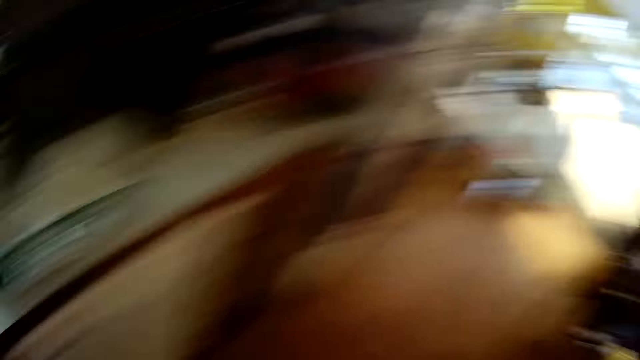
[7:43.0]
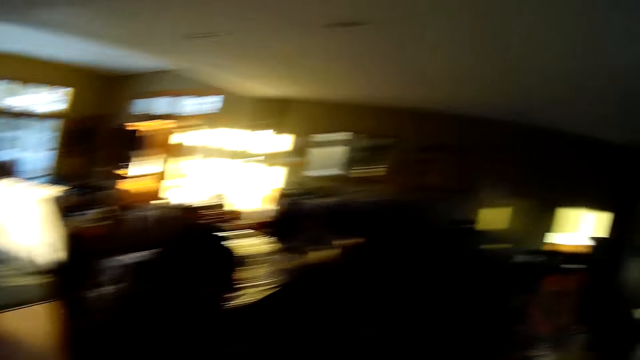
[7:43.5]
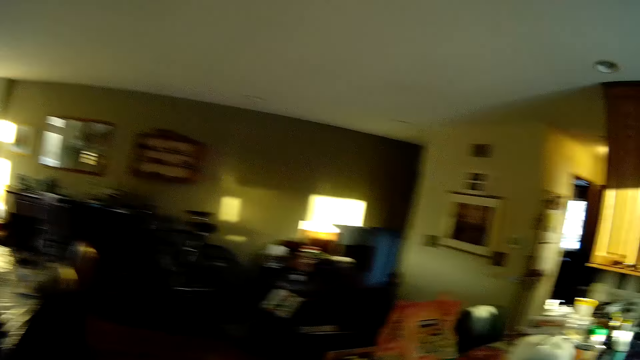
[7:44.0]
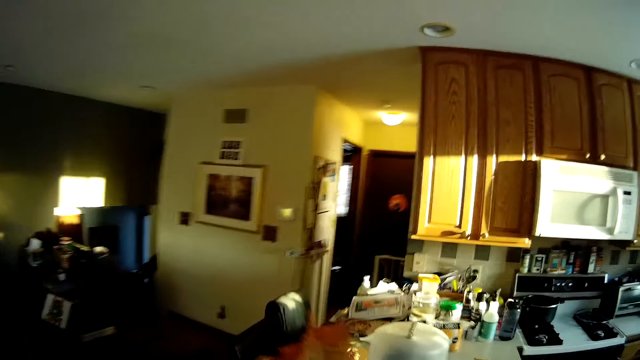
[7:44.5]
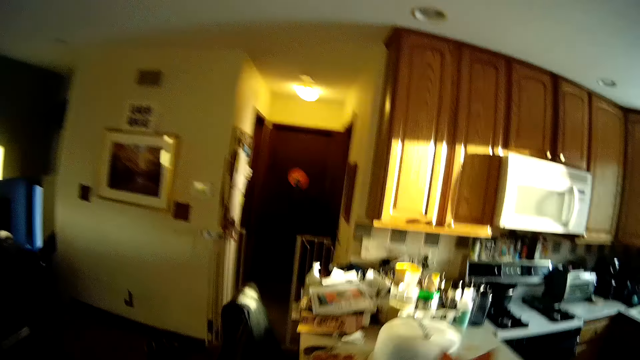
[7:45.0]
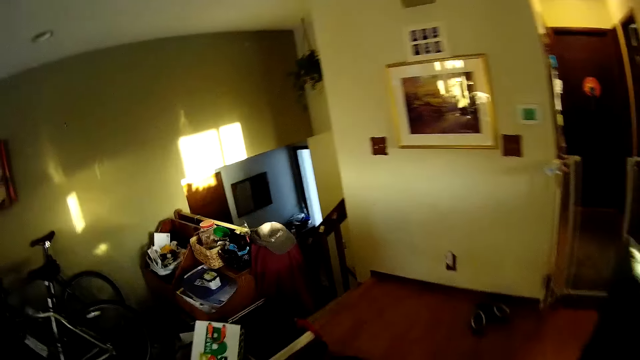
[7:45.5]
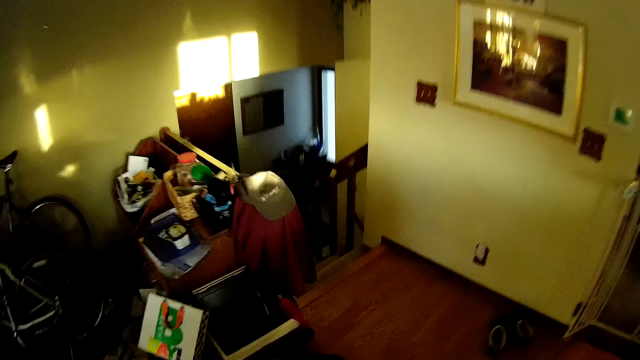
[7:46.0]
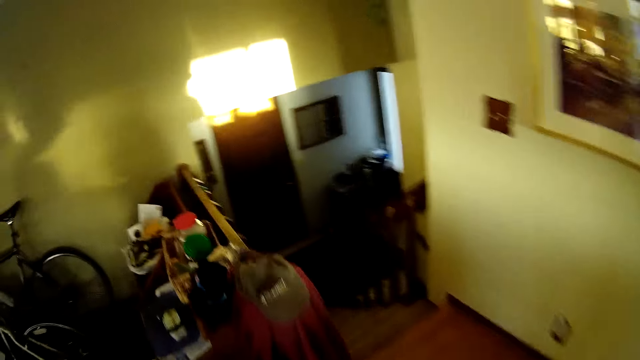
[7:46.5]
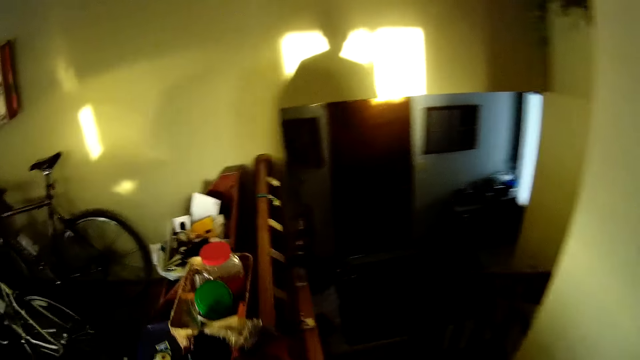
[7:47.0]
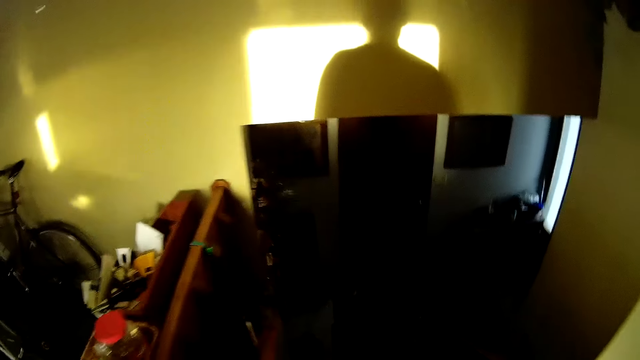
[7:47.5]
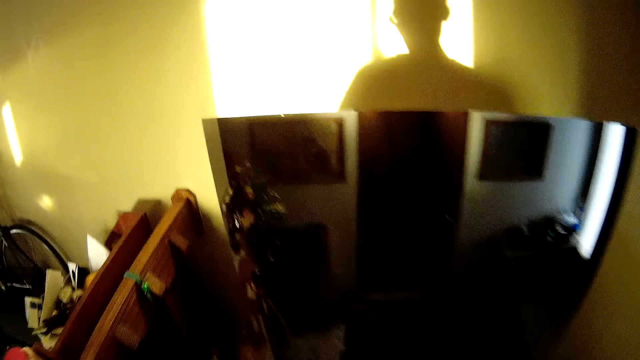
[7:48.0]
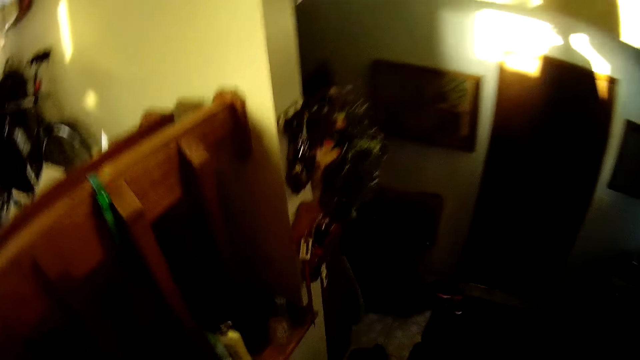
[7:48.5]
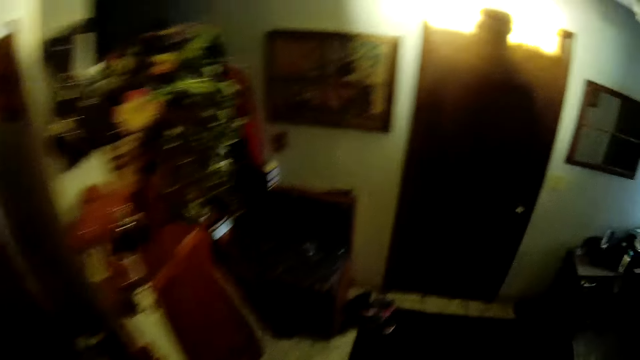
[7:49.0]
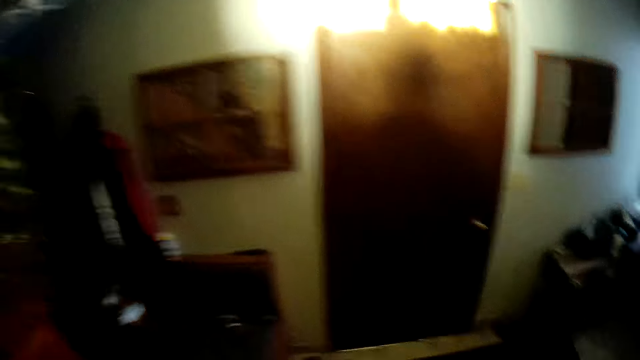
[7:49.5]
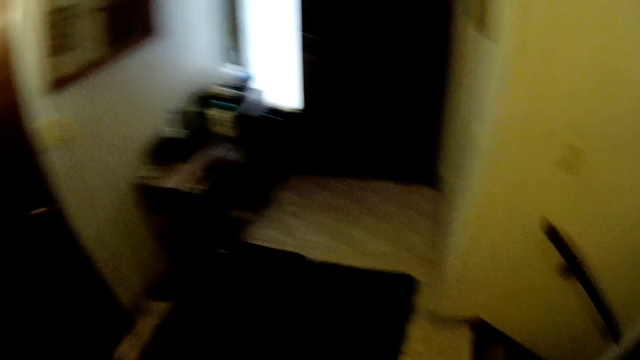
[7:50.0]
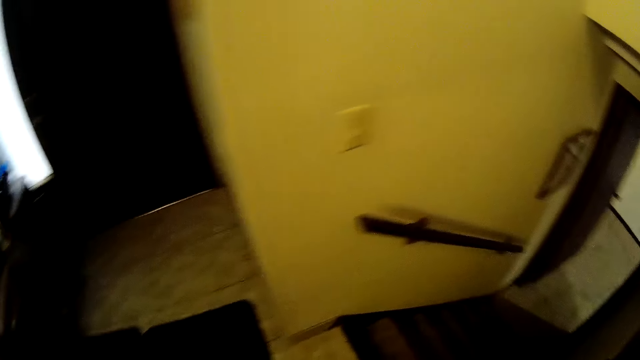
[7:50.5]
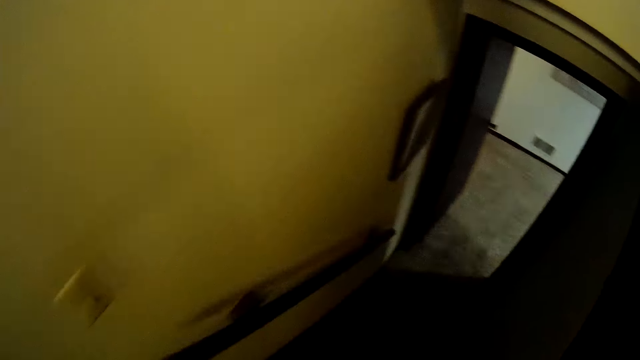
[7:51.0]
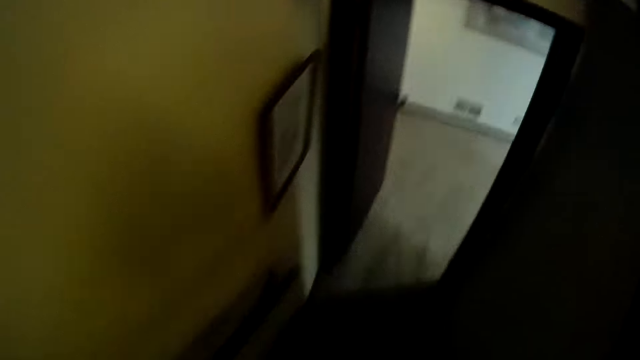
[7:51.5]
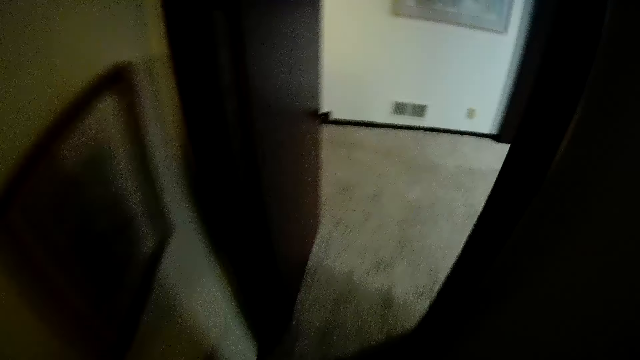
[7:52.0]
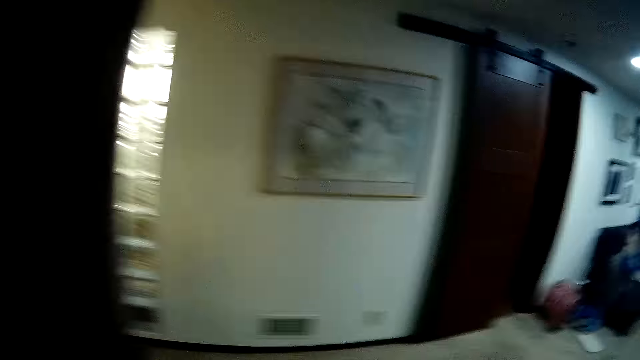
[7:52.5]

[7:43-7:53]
The camera wearer walks in the room. They climb down the stairs.

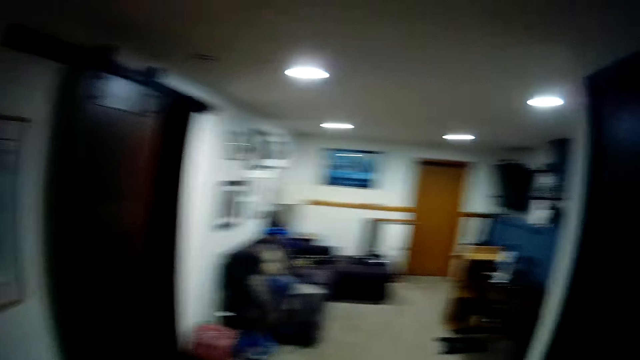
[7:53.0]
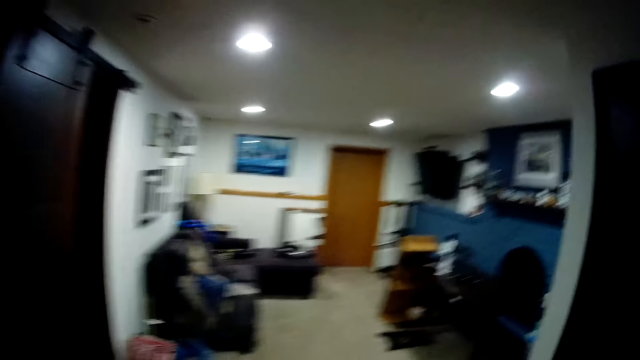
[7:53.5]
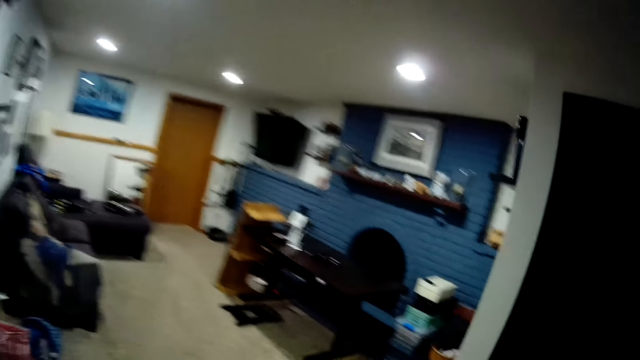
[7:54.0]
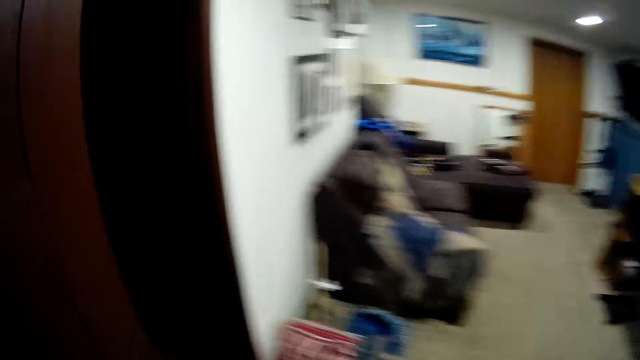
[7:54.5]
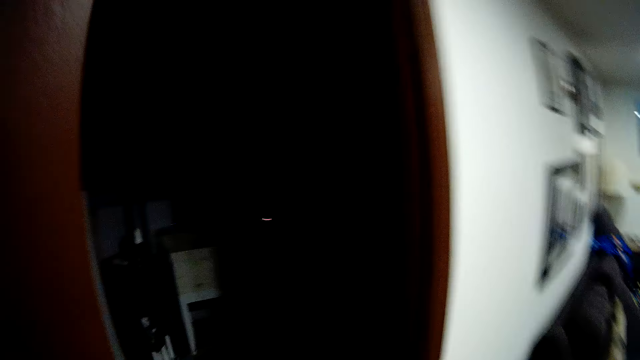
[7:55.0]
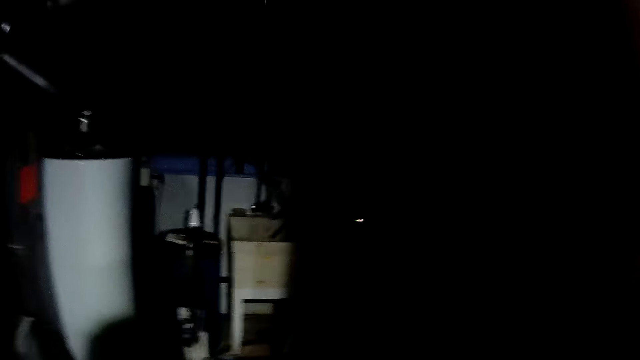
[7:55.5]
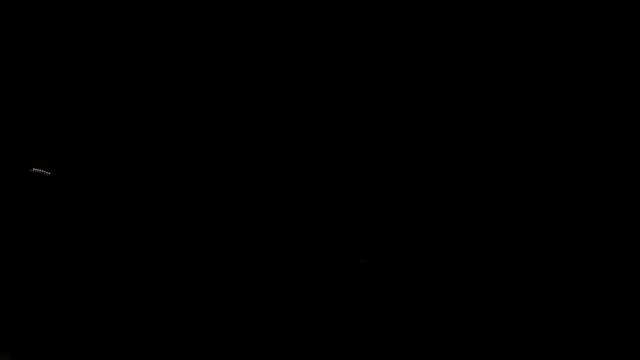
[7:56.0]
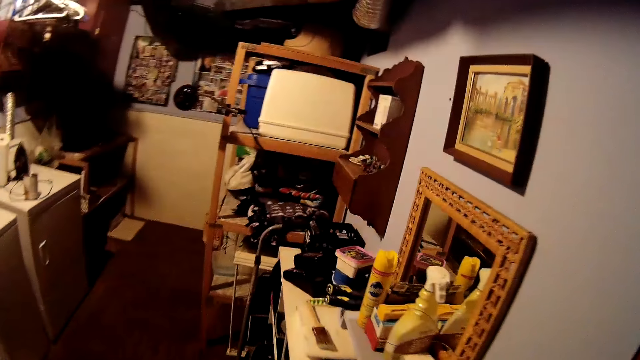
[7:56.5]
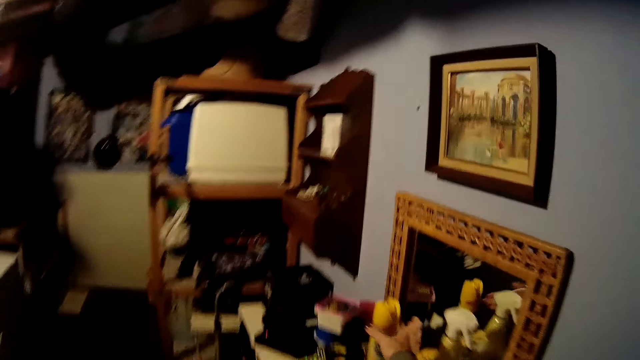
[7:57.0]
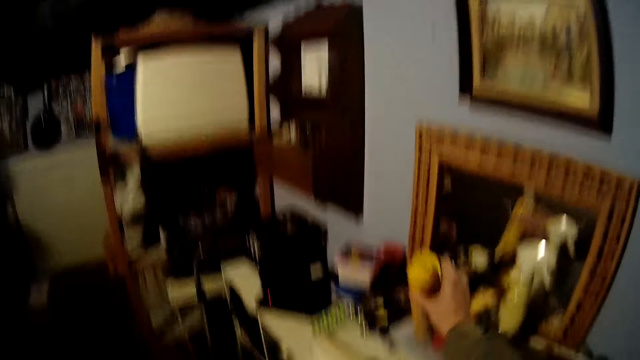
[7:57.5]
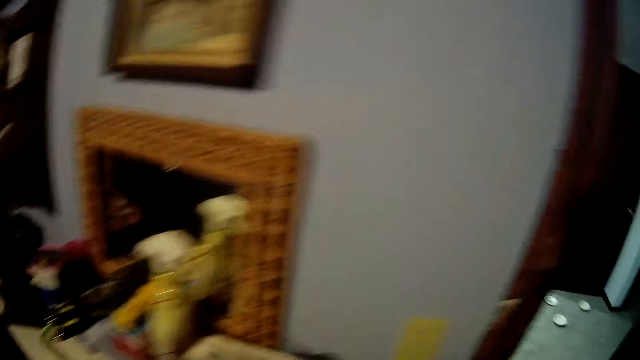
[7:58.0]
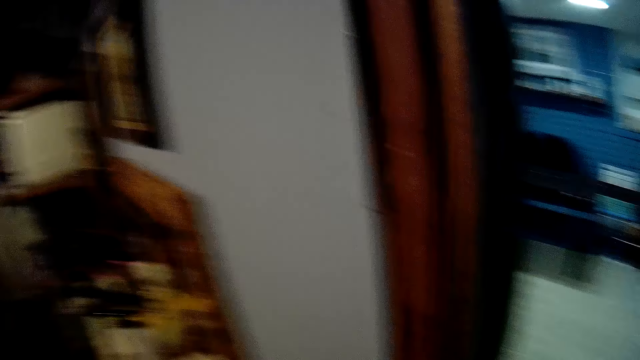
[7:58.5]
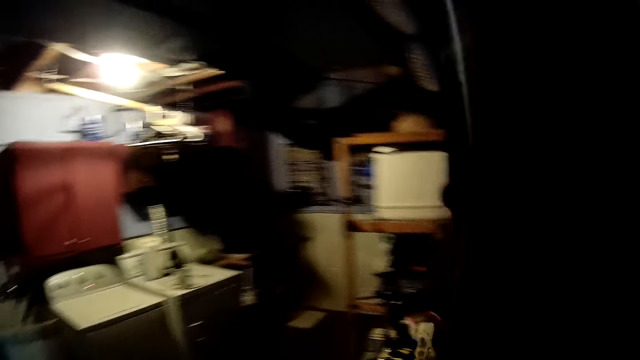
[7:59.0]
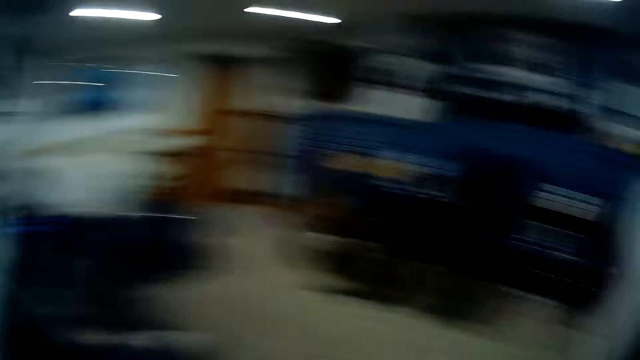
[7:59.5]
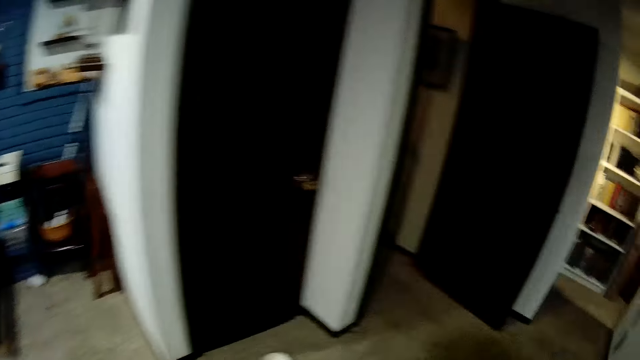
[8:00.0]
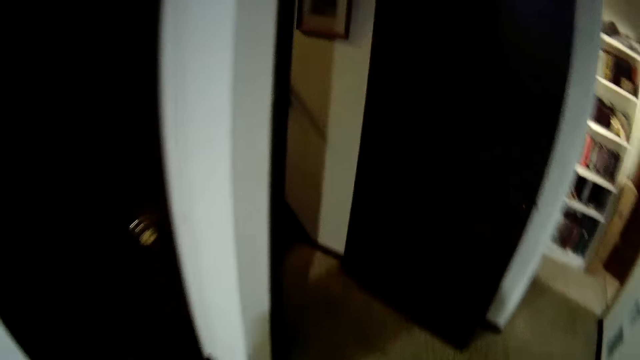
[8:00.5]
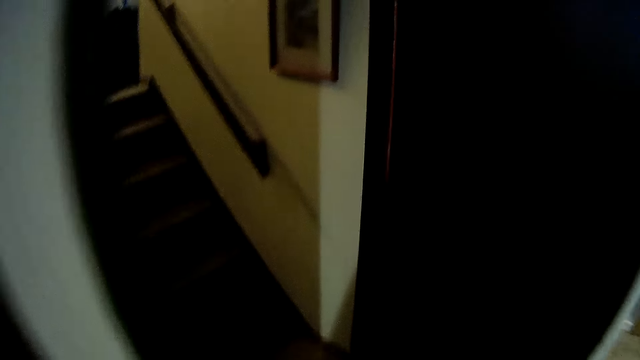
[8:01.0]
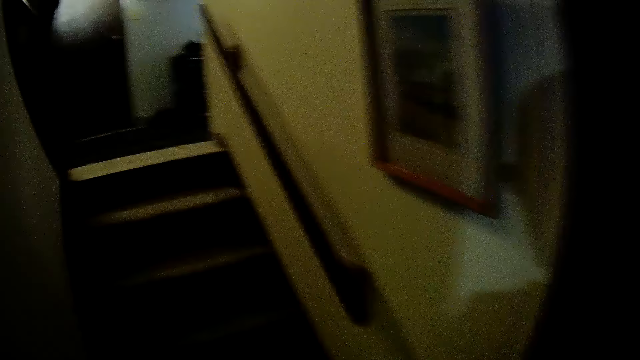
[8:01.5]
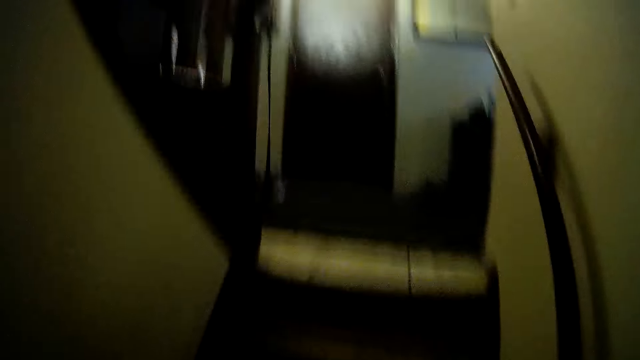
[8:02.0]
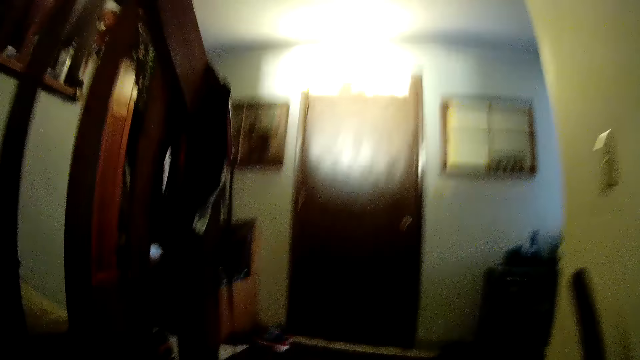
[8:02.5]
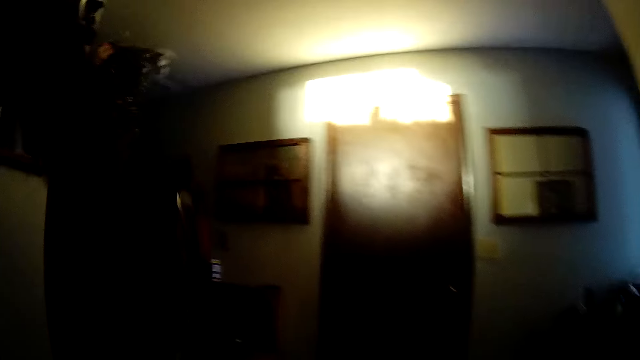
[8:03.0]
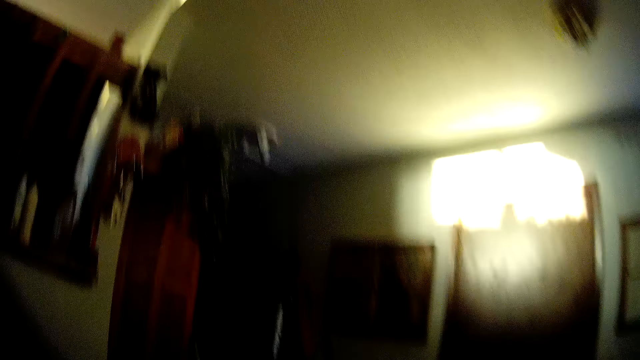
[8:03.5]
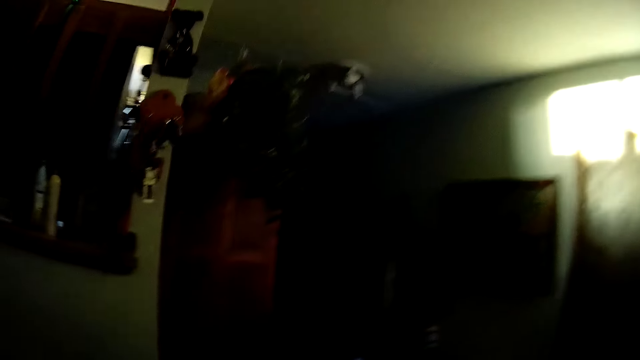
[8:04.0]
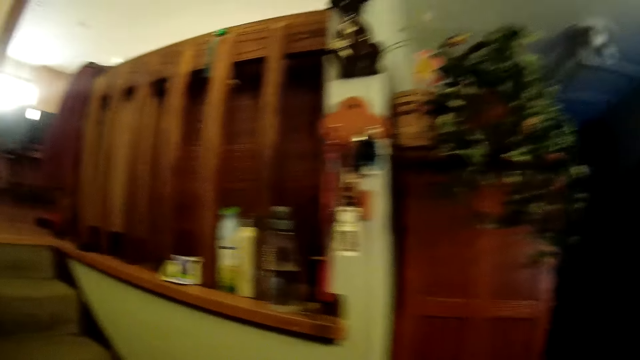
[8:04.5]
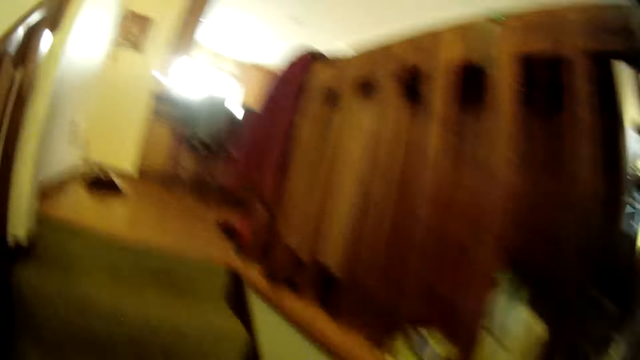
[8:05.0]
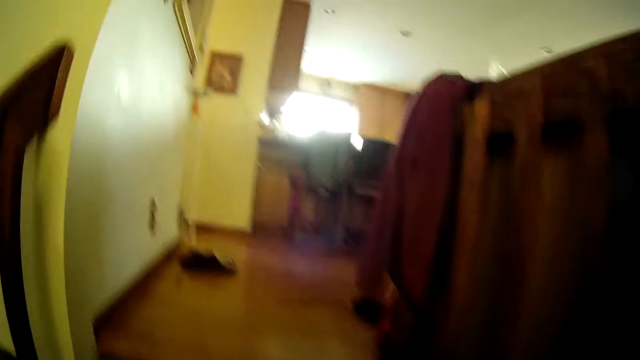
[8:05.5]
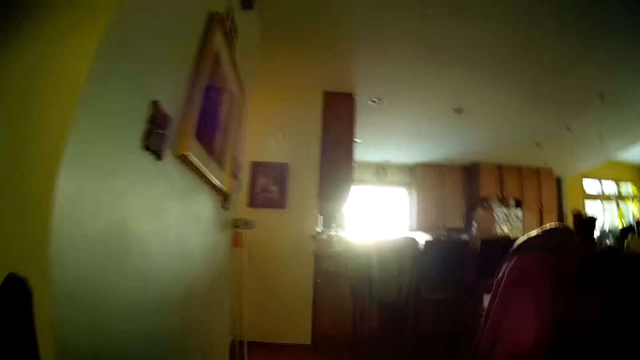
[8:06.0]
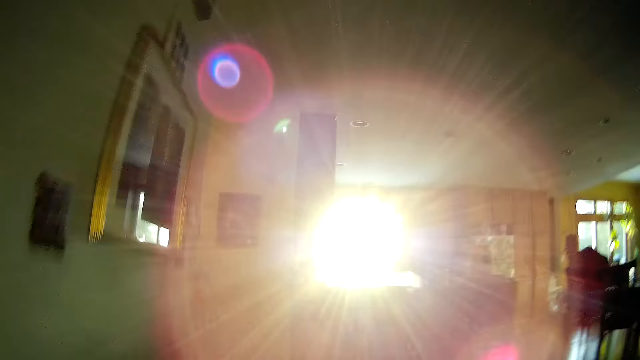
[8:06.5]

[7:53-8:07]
The camera wearer enters a laundry room. They turn on the light switch in the laundry room. They pick up a wood polish on a table. They walk back upstairs.
